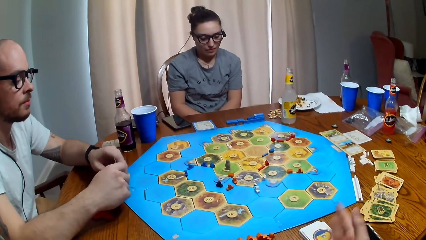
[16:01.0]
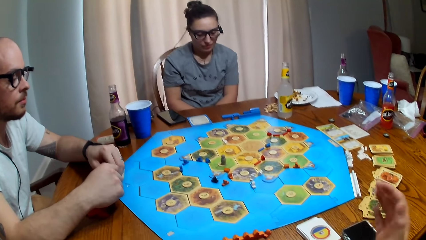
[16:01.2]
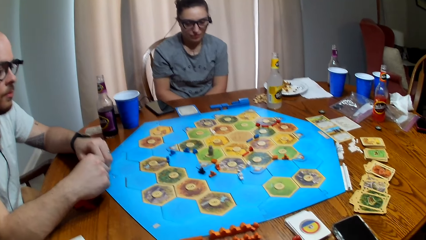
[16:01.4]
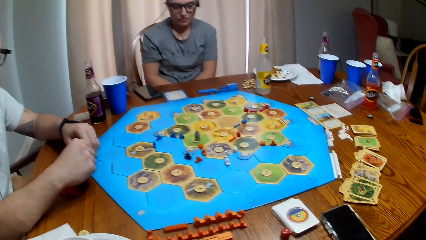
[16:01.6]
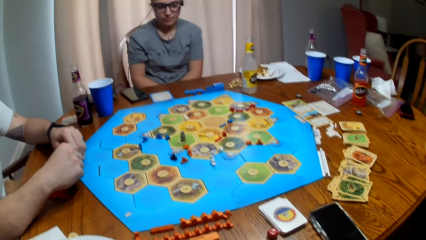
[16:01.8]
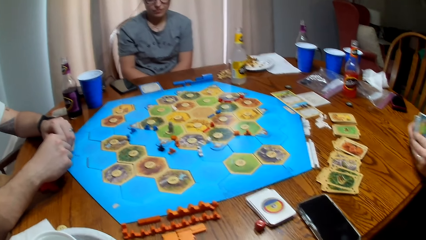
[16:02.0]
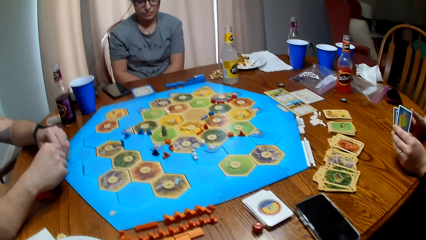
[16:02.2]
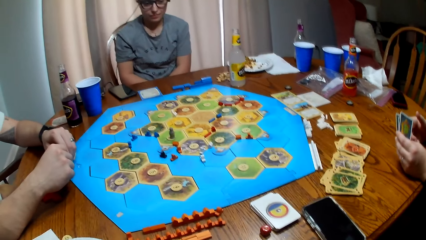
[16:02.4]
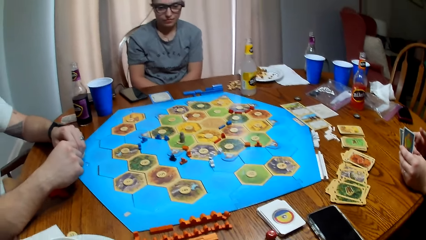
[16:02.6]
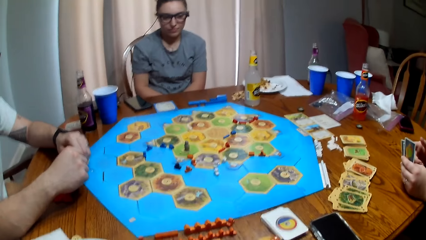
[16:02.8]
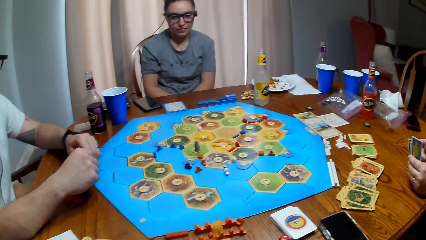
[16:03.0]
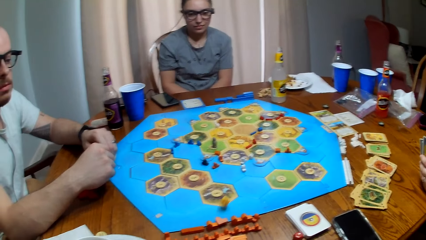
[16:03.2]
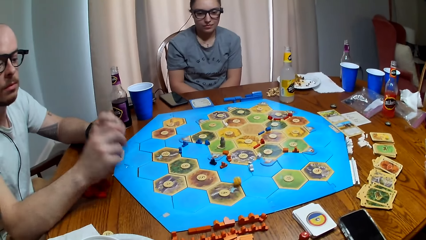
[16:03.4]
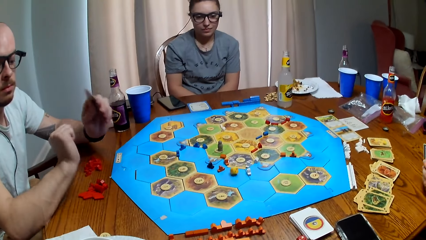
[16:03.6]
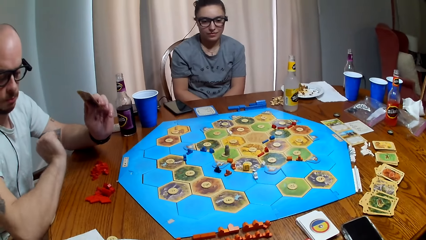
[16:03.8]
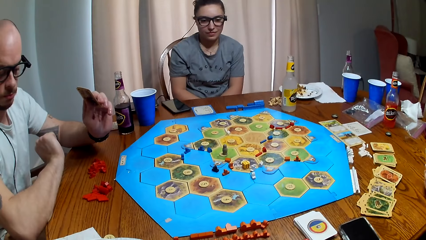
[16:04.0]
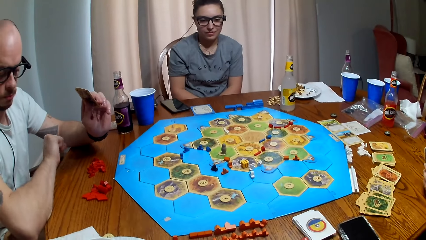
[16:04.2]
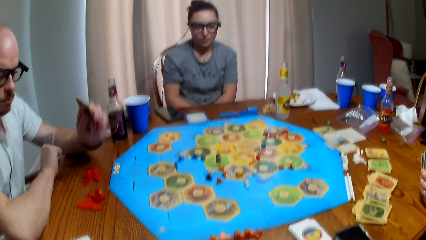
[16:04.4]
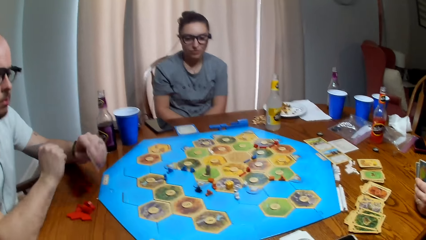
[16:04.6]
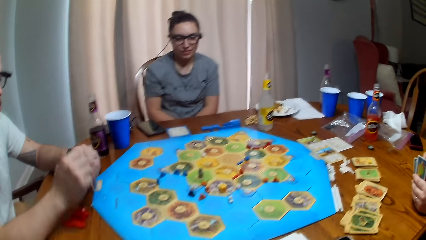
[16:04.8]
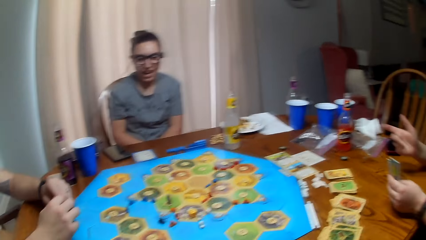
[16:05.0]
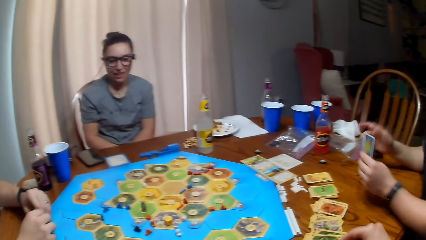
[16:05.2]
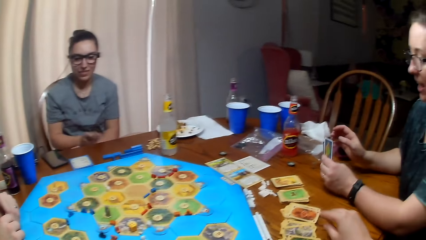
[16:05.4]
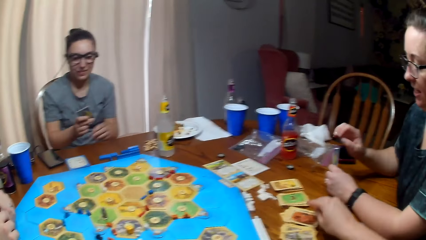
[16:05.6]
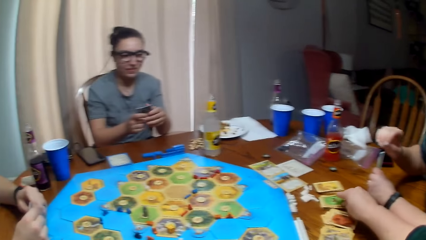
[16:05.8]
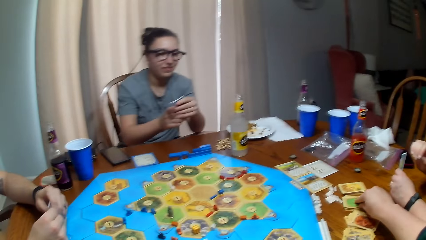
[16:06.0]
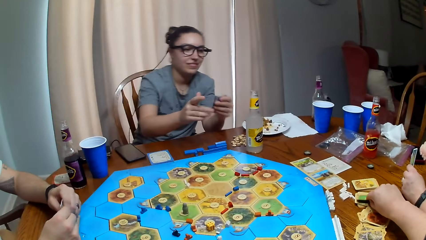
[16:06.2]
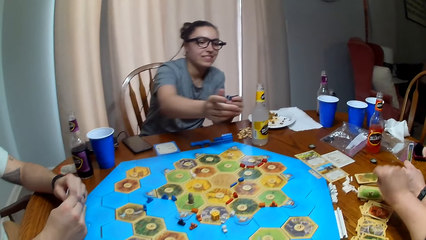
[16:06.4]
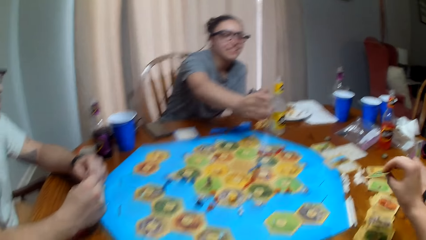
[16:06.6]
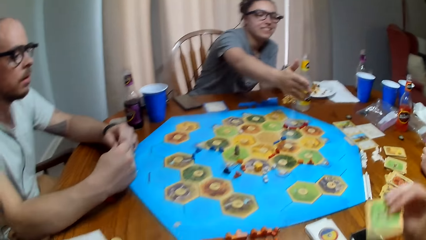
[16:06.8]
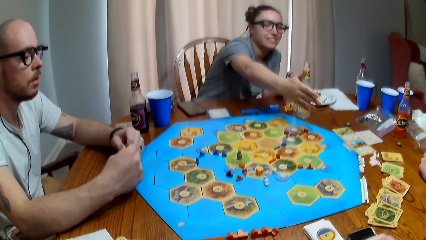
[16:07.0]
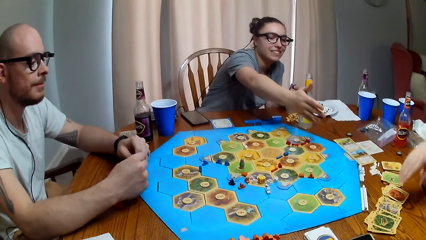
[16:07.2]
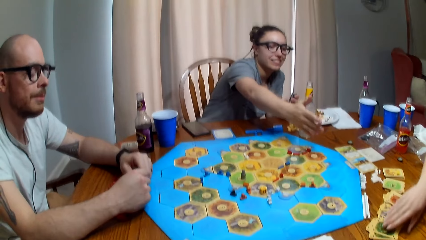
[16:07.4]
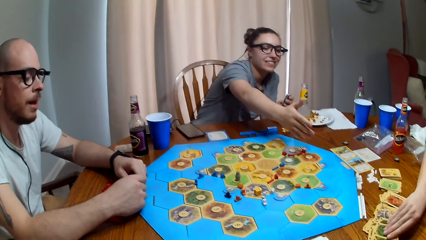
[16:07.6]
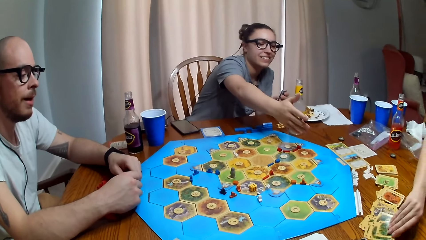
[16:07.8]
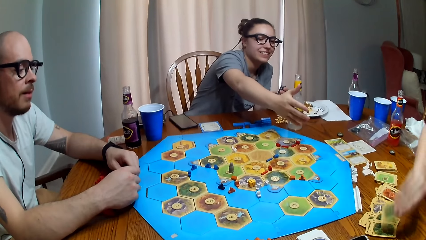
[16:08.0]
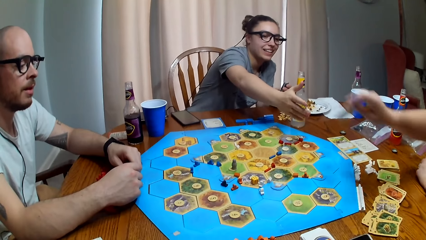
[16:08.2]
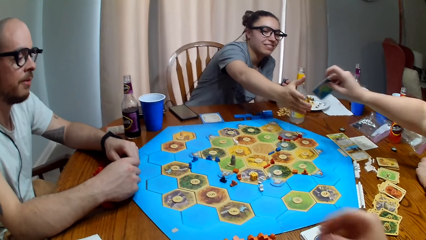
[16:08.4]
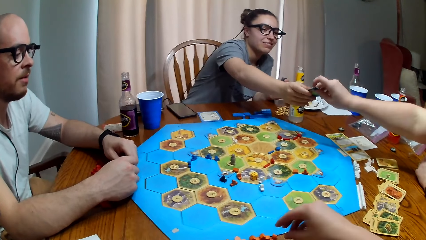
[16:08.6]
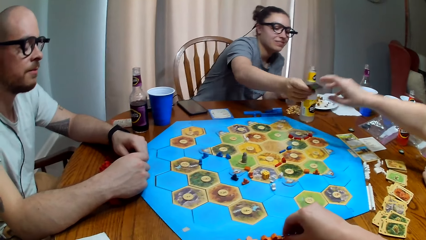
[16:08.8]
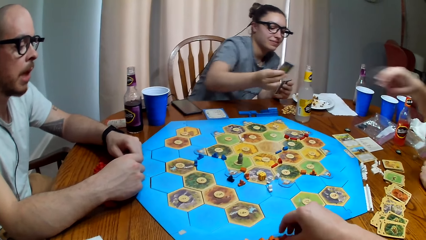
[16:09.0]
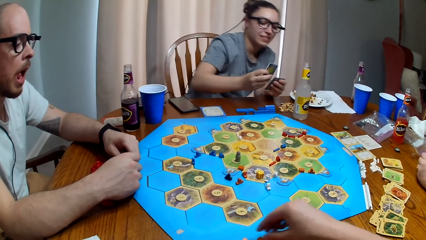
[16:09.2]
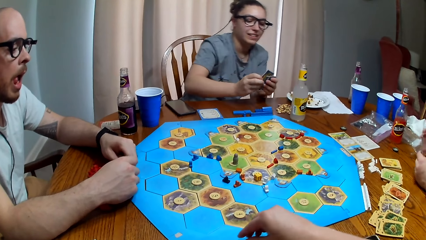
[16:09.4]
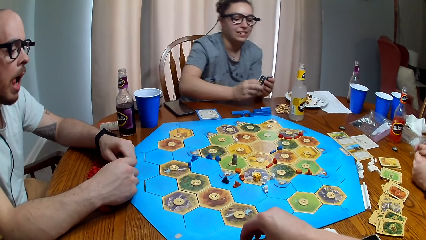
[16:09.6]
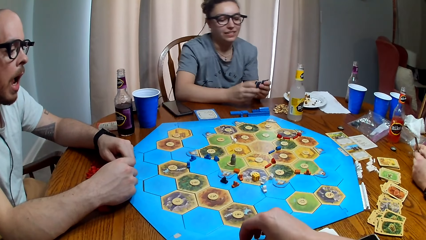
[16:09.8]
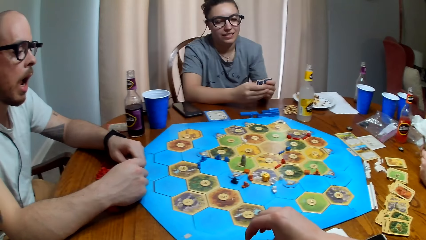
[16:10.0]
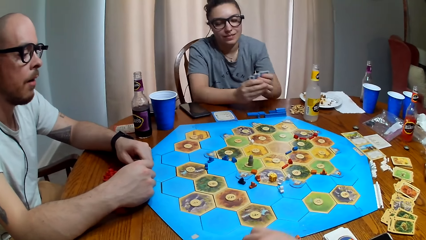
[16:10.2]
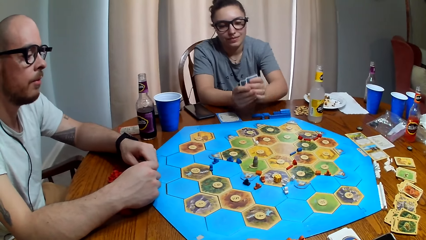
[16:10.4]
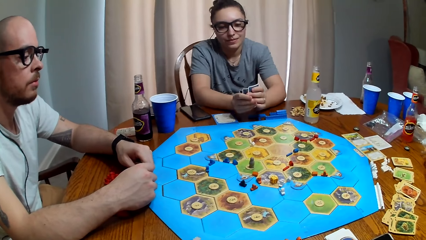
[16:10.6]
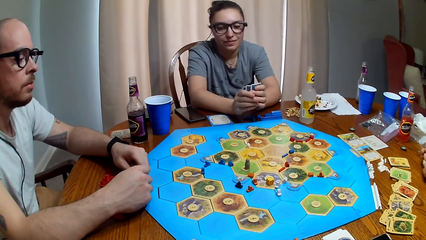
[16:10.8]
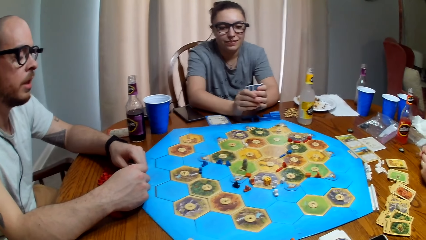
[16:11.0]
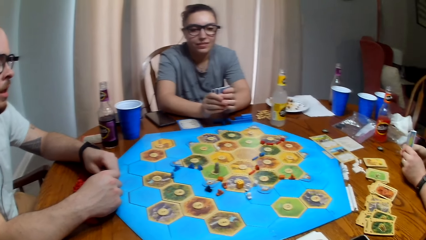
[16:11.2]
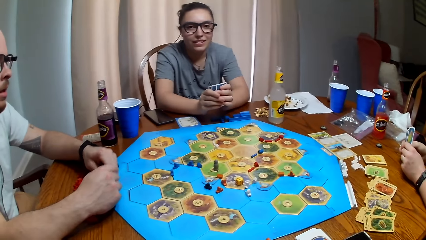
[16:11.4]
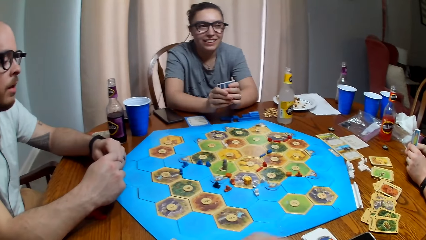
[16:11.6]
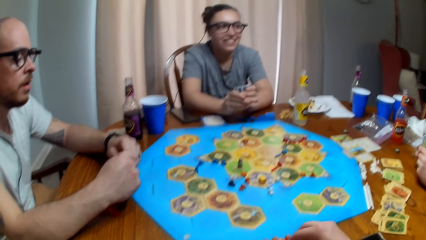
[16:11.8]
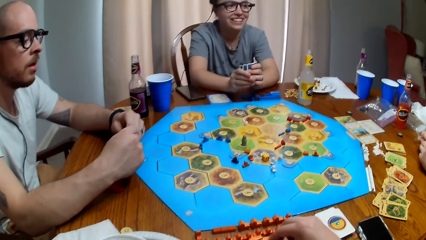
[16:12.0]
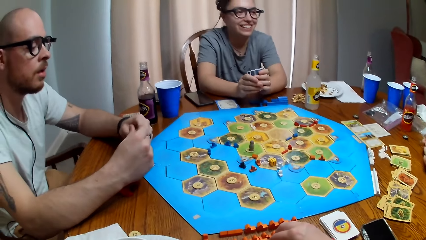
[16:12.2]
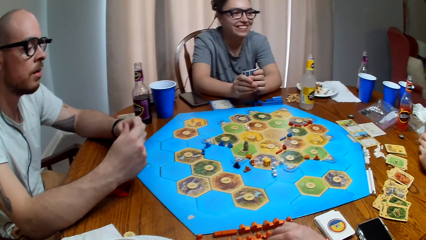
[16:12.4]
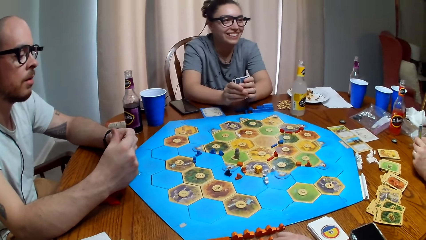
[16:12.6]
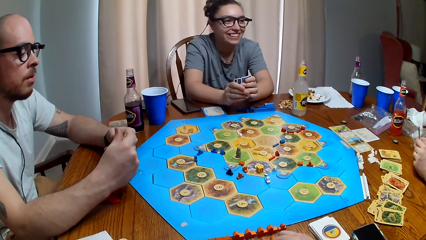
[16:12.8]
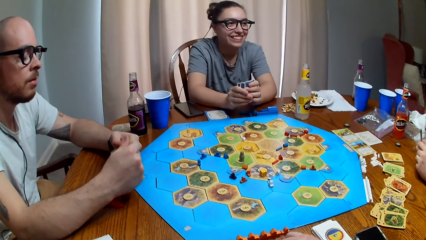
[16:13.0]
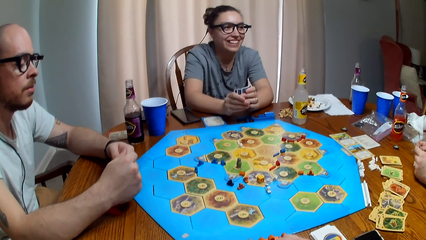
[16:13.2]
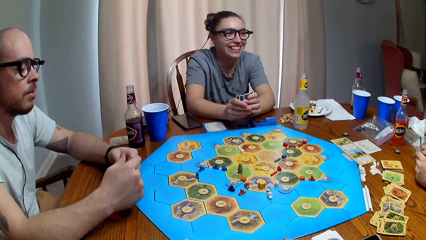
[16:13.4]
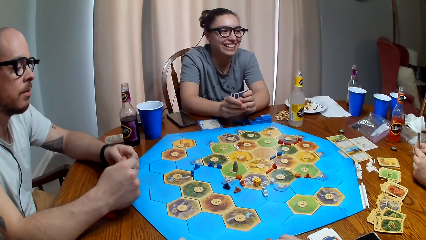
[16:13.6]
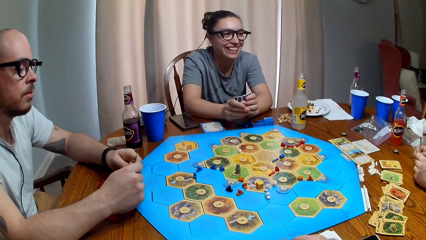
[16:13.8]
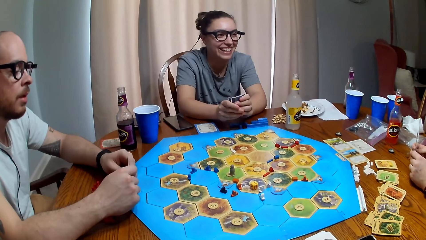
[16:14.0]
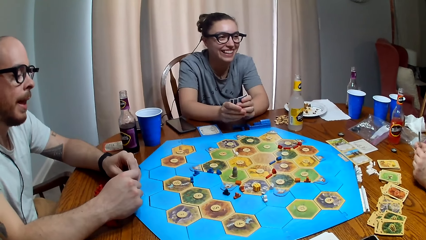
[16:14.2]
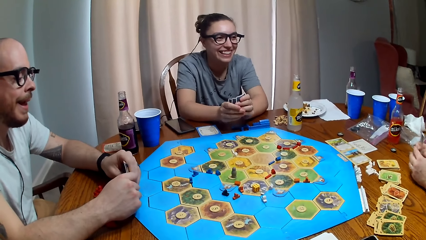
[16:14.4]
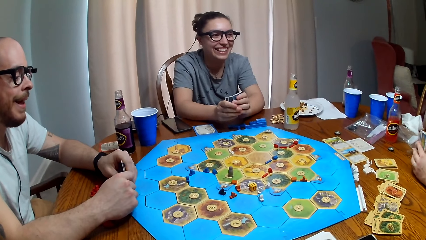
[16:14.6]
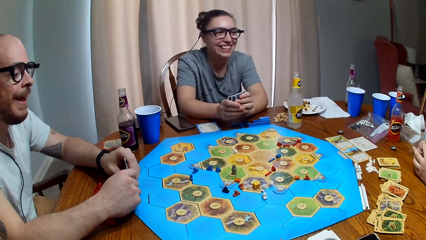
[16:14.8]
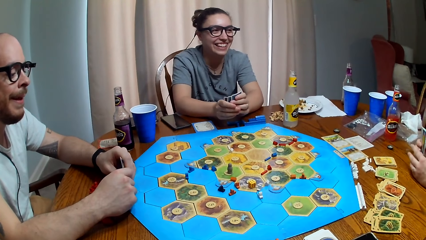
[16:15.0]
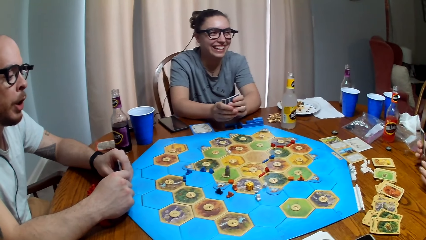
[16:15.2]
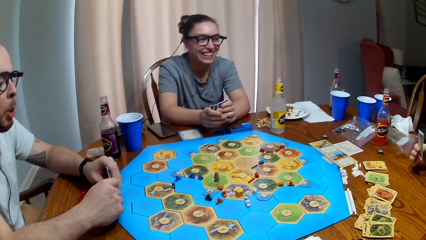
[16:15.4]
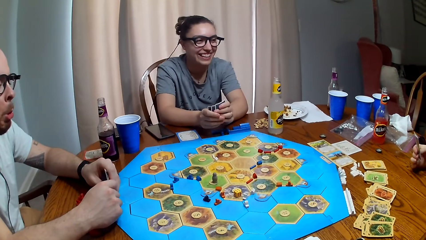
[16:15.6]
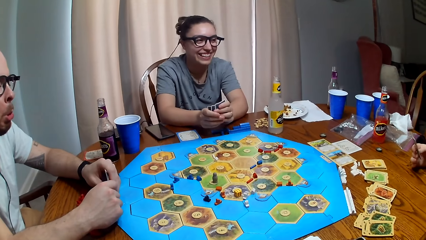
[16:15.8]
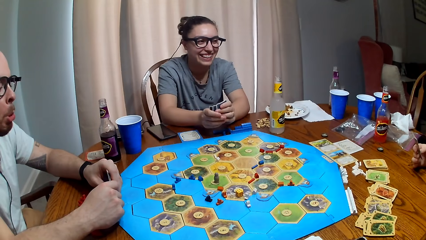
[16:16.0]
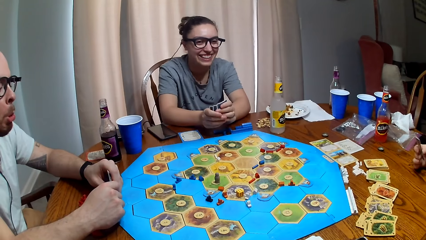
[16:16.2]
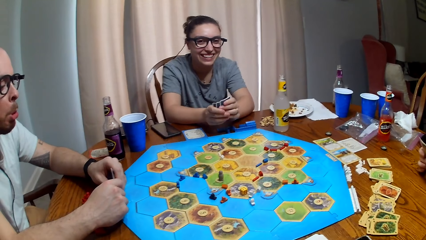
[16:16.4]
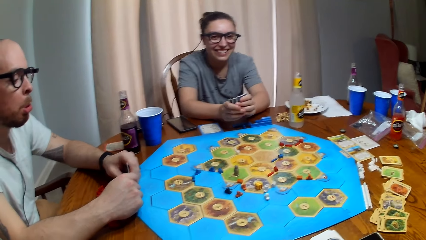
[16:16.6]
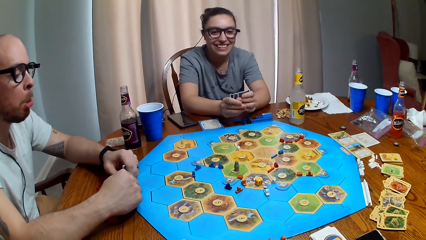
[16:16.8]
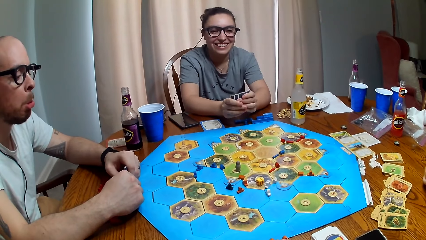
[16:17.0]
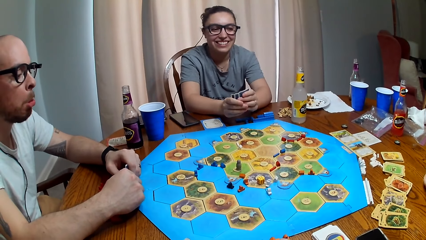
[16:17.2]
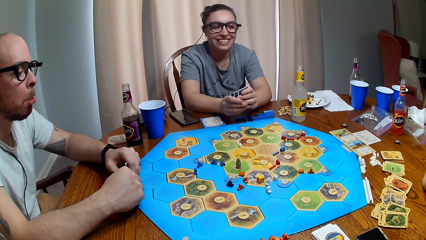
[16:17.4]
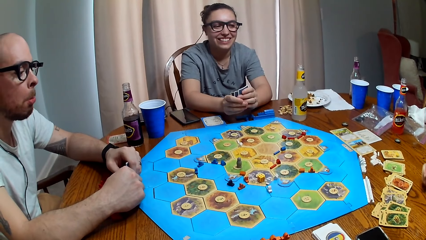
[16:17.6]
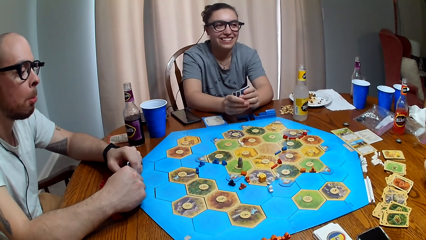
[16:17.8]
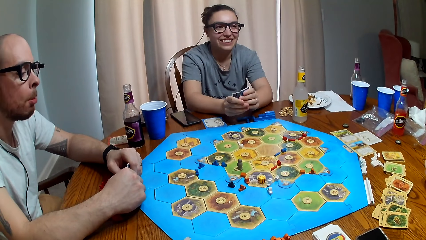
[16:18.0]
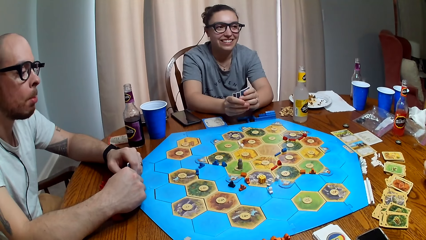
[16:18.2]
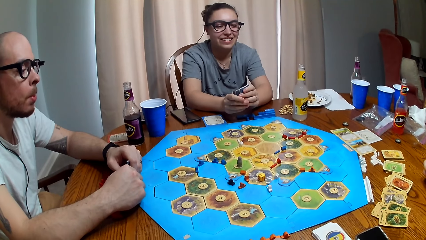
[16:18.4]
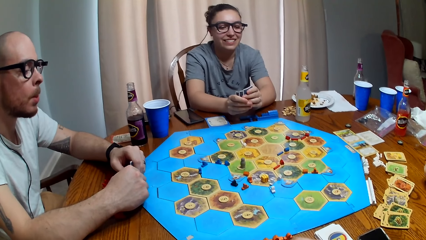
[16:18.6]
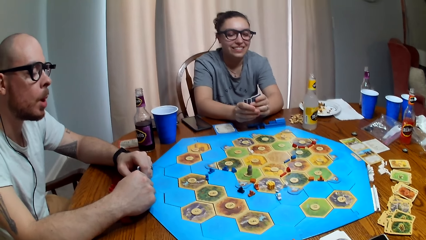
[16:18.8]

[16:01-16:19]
The camera wearer rolls the dice on the table. They drop the dice. They pick cards from the table. A person picks a card from the table. The camera wearer dialogues with the person, another person and a third person. The first person gives the card to the third person. The third person laughs. The camera wearer talks.
